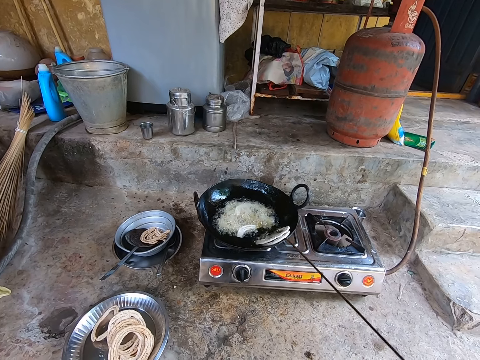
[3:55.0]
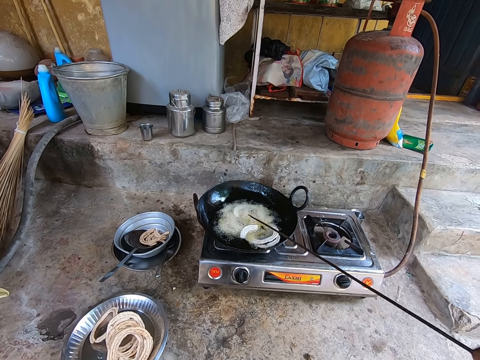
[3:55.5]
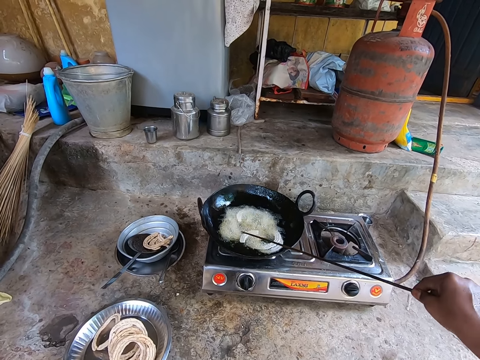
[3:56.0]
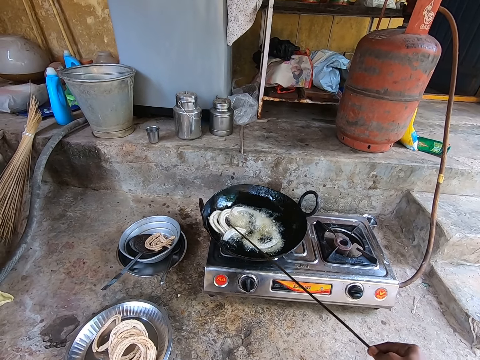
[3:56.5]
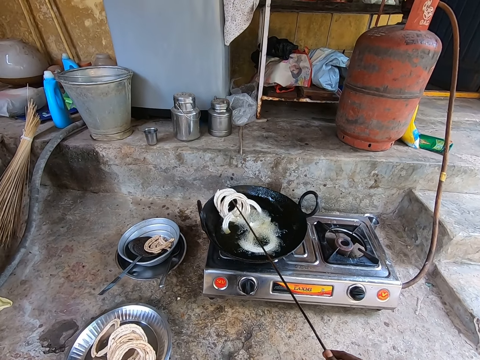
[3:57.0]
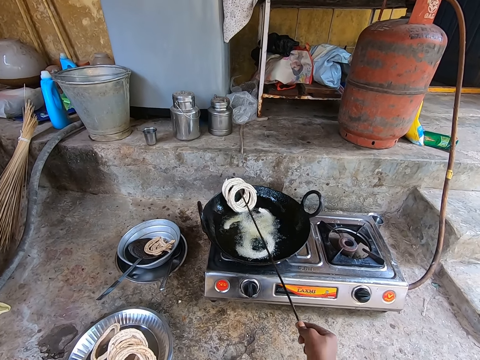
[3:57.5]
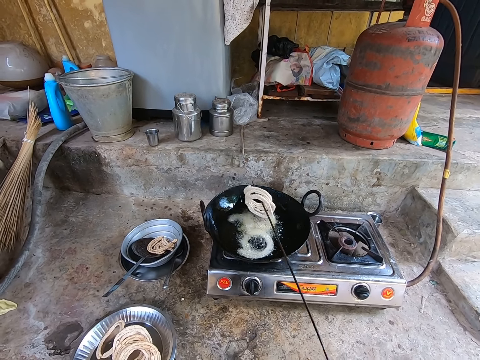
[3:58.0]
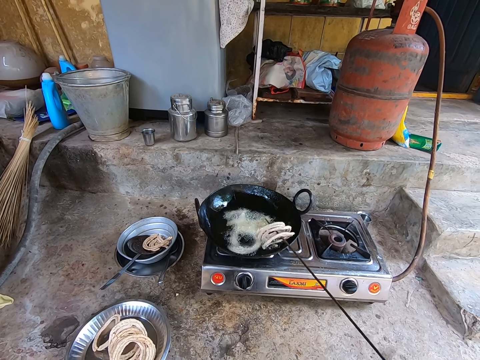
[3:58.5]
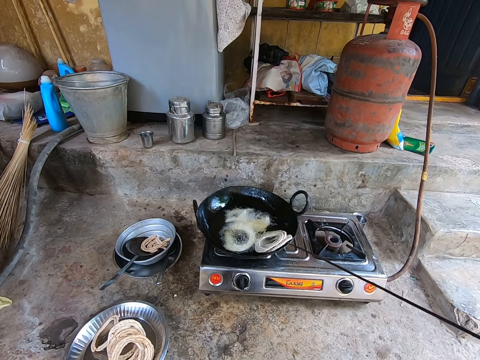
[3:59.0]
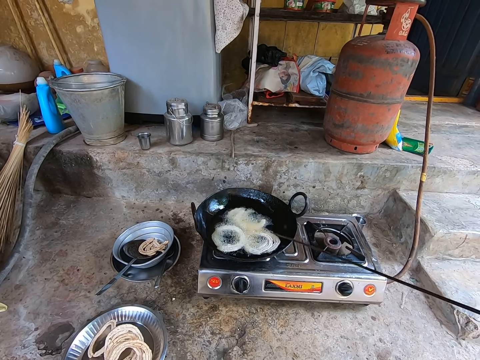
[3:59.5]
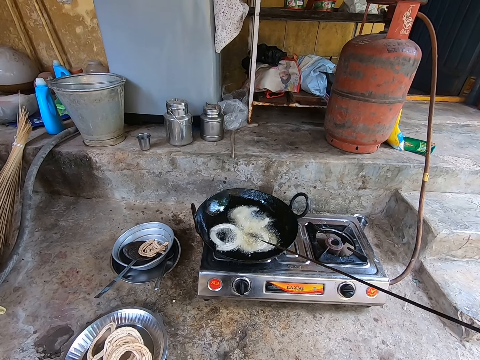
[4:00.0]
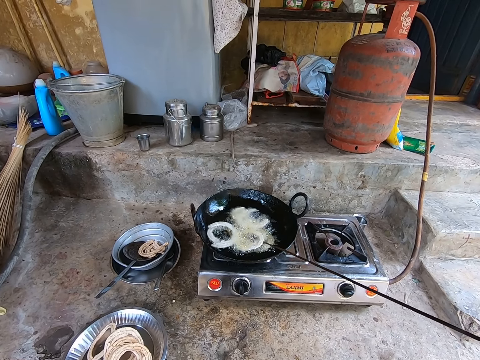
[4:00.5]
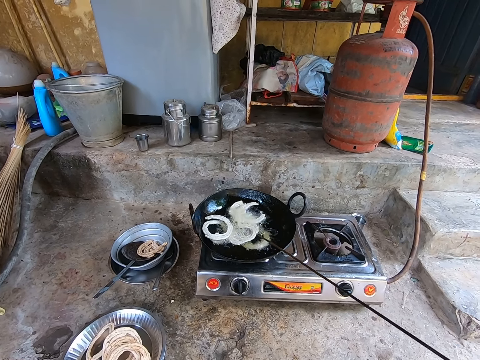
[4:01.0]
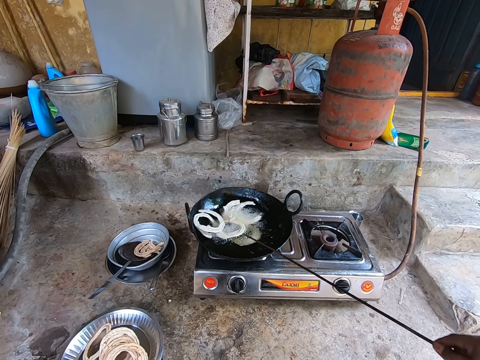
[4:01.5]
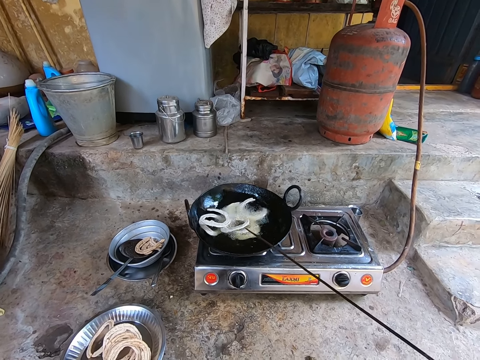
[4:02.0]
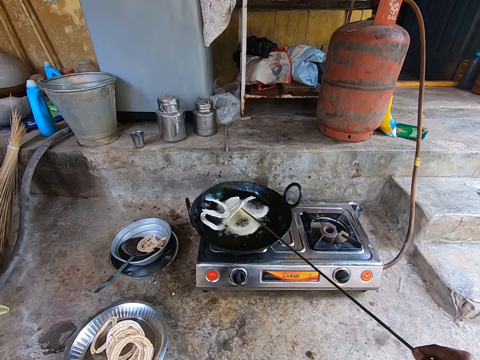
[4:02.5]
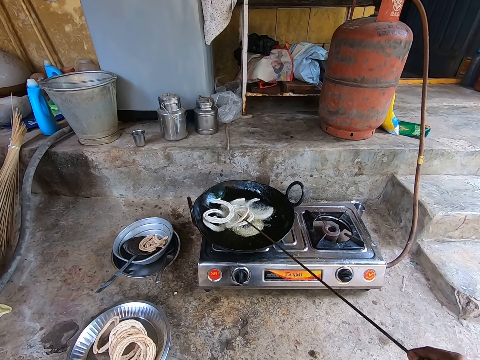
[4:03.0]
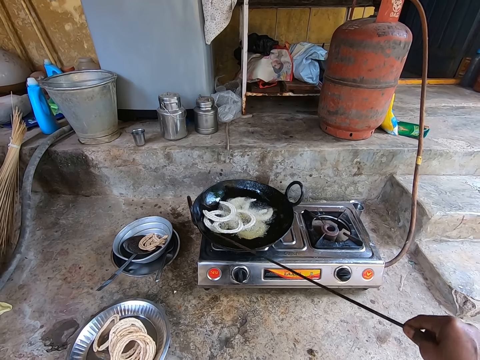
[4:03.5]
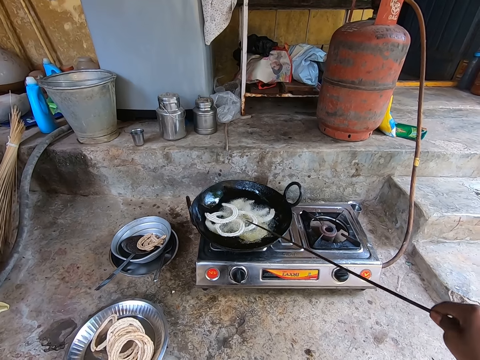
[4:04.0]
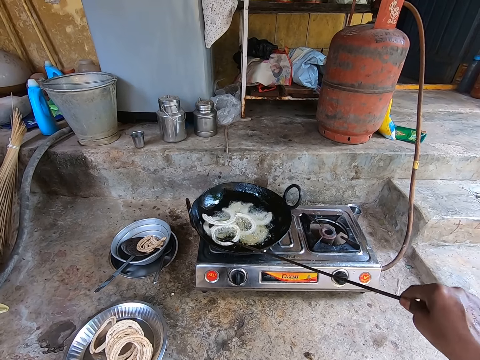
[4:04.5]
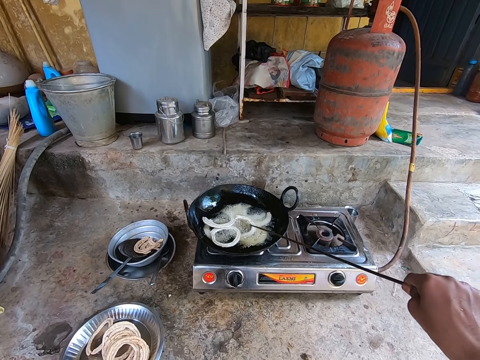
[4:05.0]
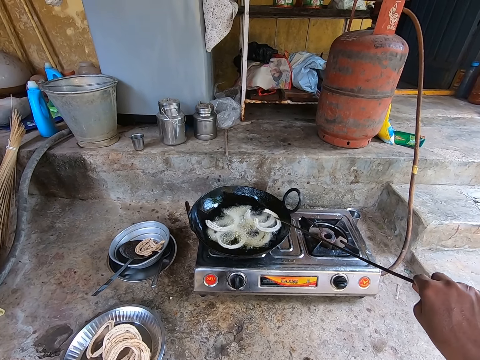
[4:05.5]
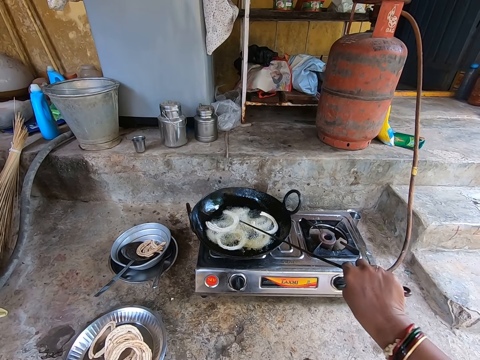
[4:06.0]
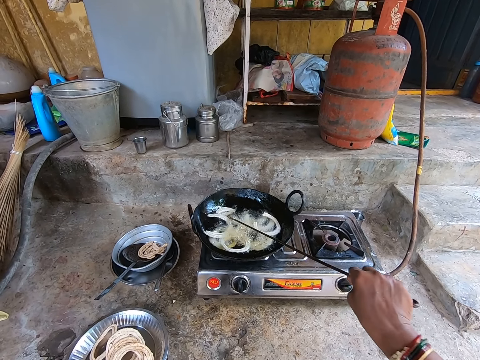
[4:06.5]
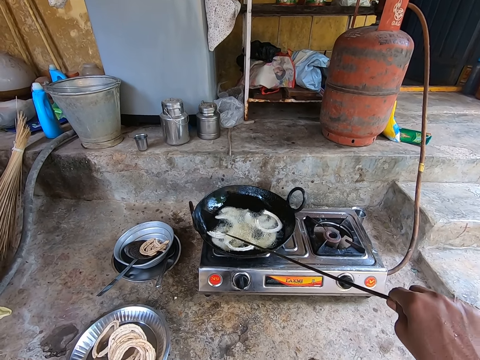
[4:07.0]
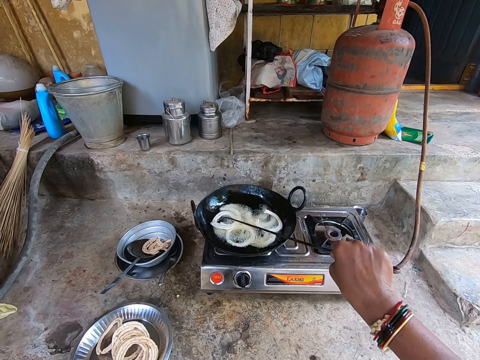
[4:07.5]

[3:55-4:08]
The camera wearer turns the doughnuts with the stick with his right hand.

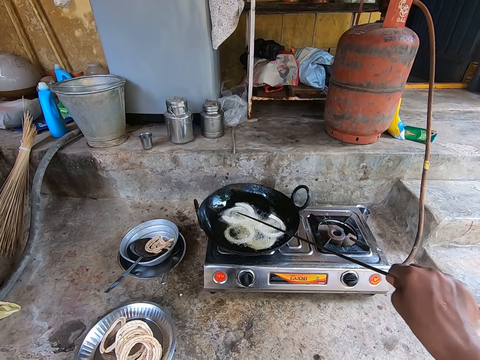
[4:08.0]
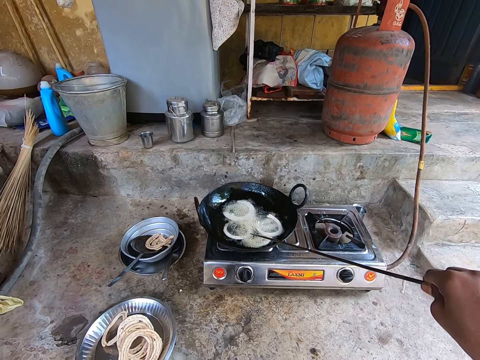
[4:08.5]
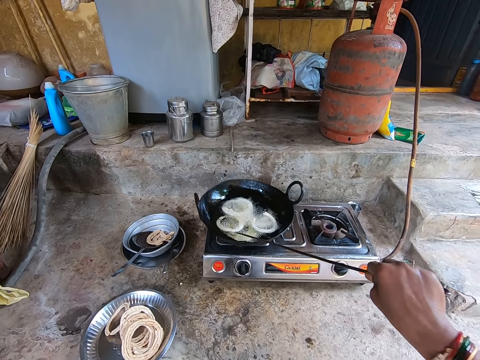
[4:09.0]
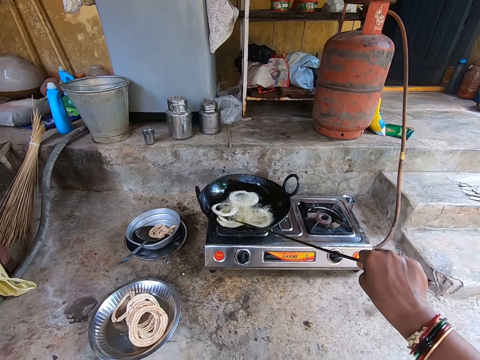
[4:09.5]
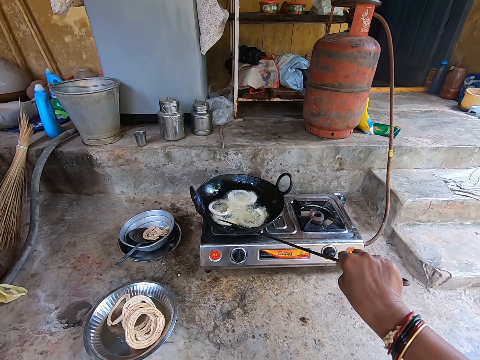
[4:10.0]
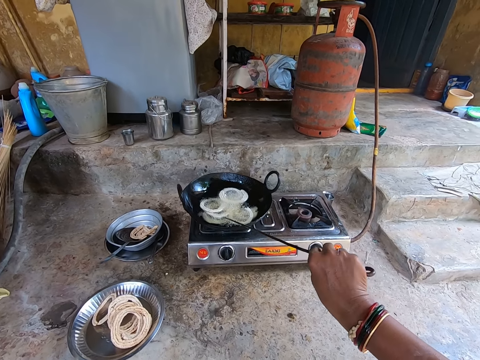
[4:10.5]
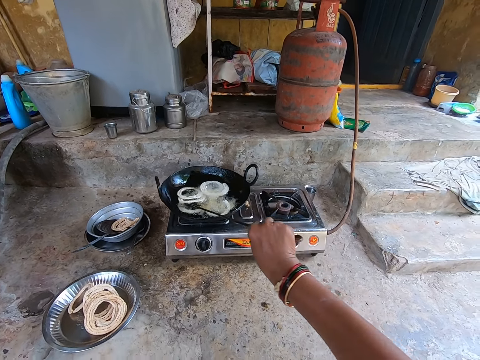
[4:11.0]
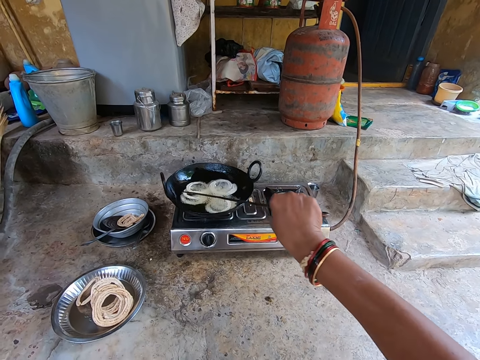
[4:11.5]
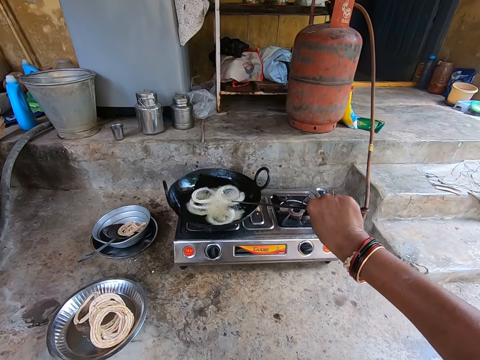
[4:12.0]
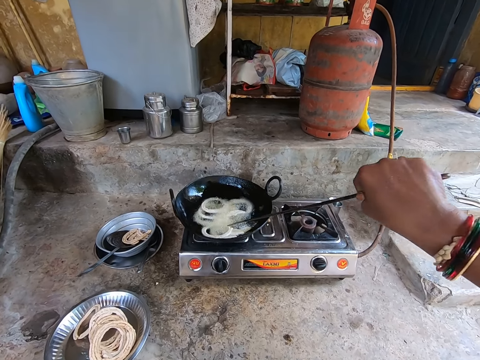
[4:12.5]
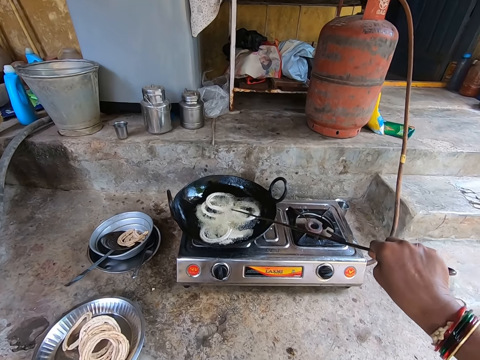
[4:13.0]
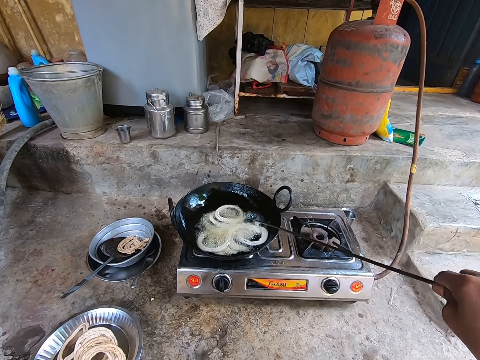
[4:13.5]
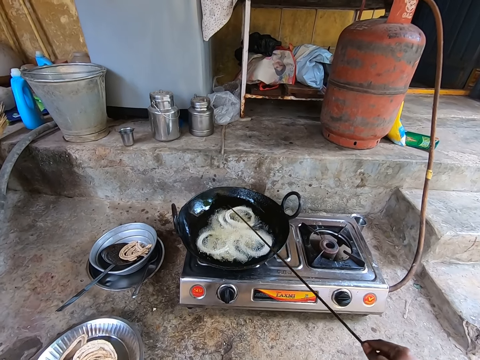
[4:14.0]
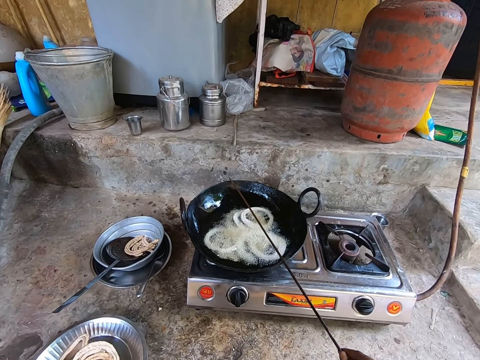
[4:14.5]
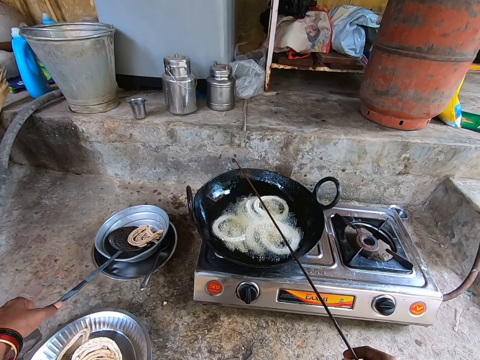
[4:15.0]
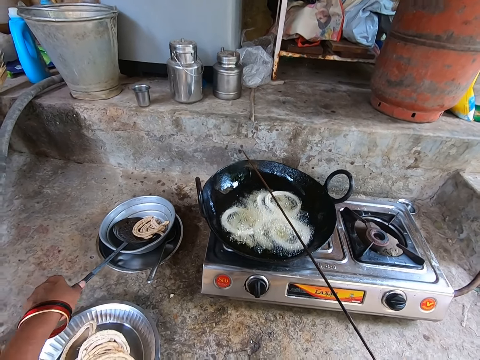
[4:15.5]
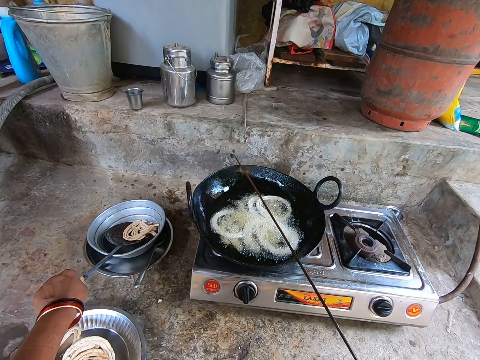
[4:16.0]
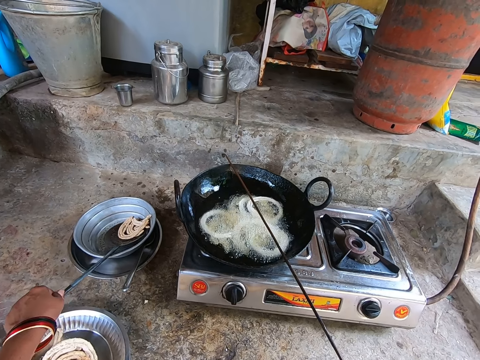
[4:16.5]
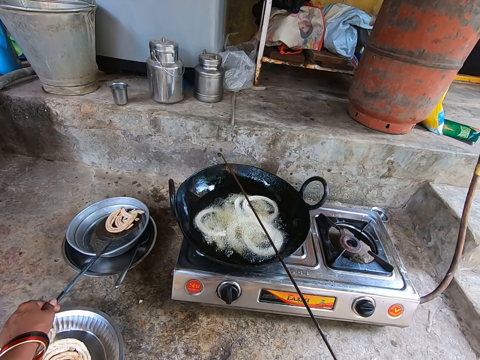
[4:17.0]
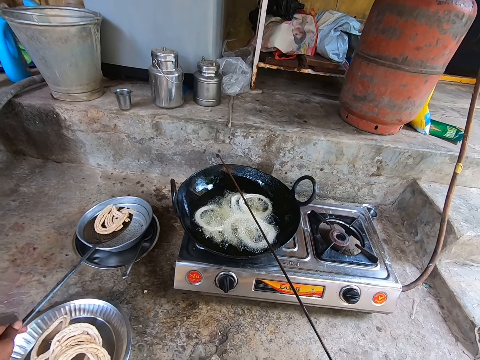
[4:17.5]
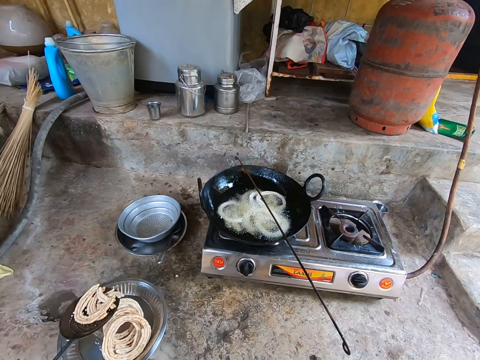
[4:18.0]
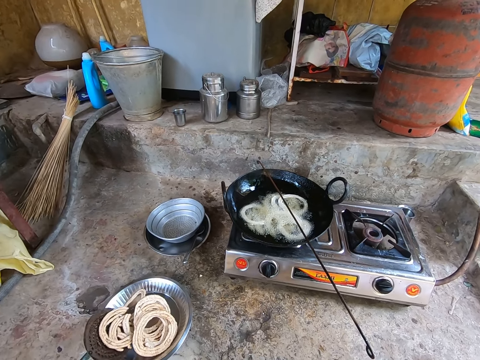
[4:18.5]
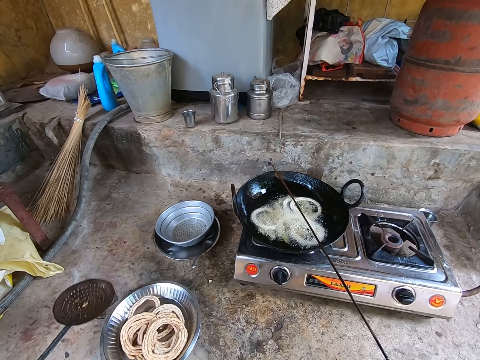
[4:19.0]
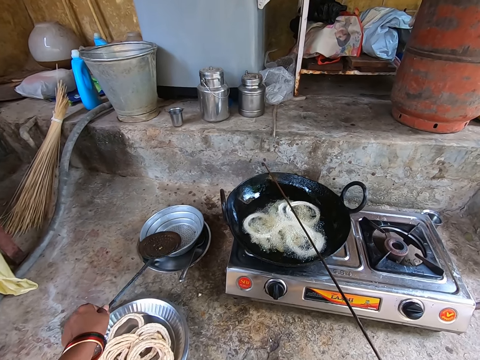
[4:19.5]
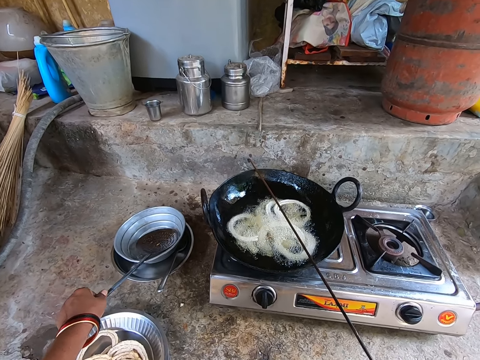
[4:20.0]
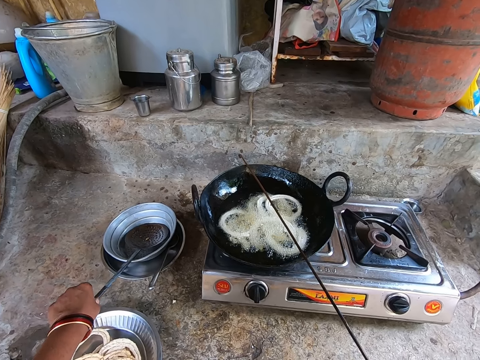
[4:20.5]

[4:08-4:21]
The camera wearer adjusts the doughnuts with the stick with his right hand. He picks up the stainless steel slotted skimmer spoon or spider spoon. He holds the spider spoon with his left hand. He puts the doughnuts on the plate with the spider spoon with his left hand. He puts the stainless steel slotted skimmer spoon on the bowl.
